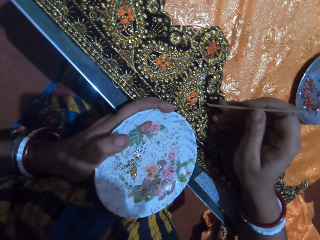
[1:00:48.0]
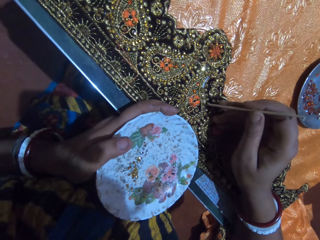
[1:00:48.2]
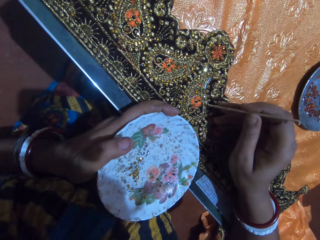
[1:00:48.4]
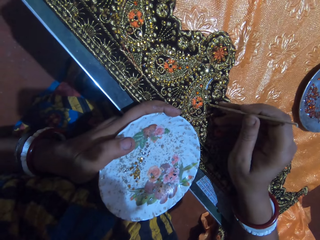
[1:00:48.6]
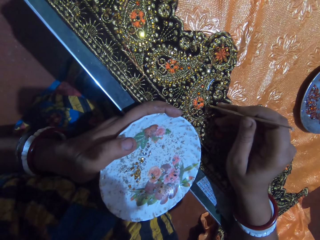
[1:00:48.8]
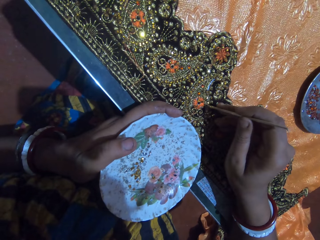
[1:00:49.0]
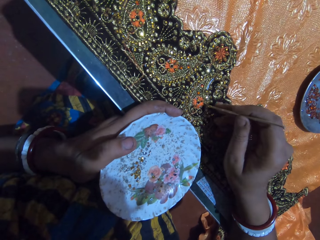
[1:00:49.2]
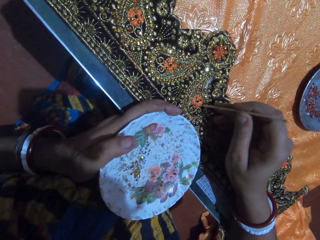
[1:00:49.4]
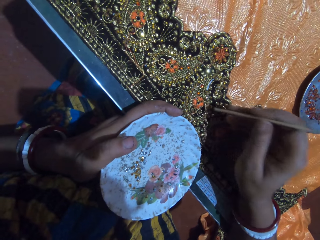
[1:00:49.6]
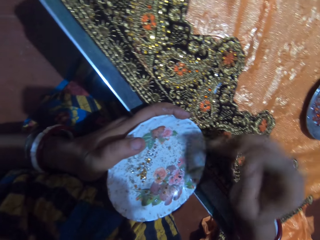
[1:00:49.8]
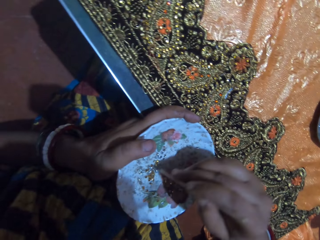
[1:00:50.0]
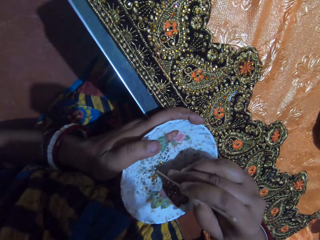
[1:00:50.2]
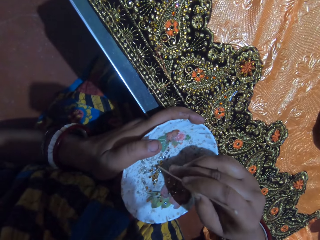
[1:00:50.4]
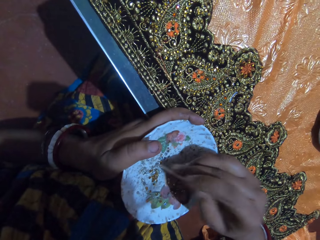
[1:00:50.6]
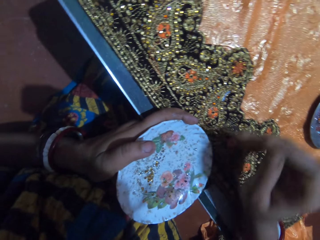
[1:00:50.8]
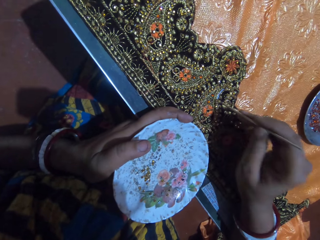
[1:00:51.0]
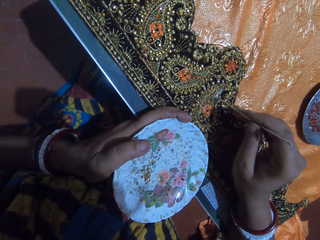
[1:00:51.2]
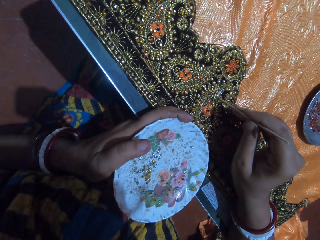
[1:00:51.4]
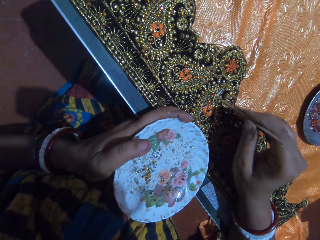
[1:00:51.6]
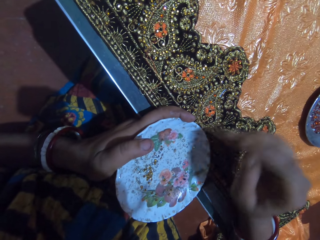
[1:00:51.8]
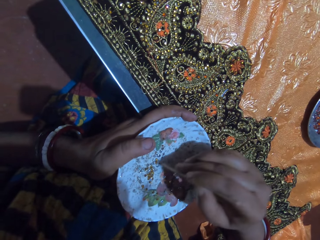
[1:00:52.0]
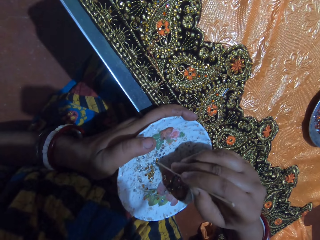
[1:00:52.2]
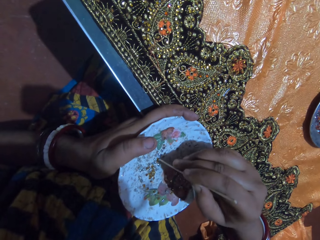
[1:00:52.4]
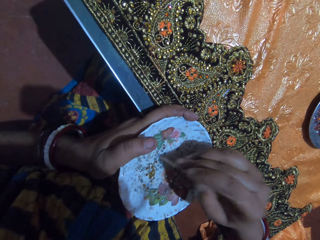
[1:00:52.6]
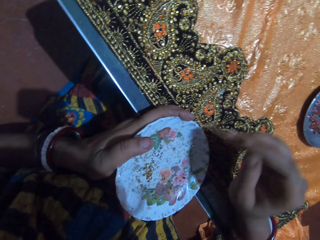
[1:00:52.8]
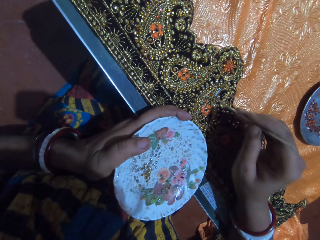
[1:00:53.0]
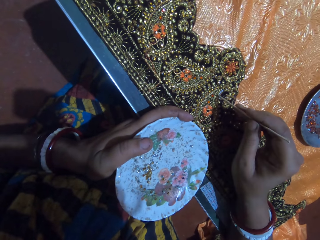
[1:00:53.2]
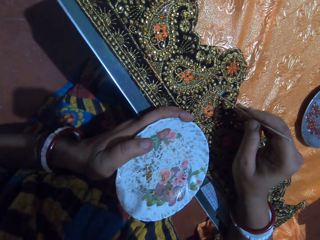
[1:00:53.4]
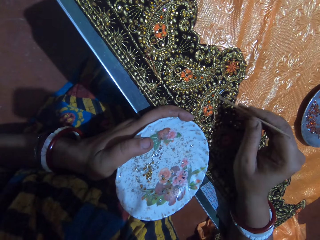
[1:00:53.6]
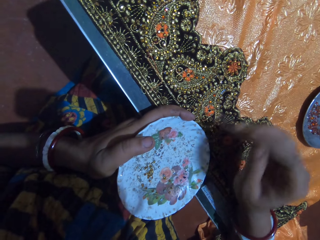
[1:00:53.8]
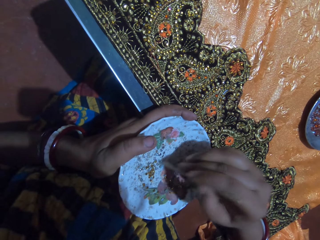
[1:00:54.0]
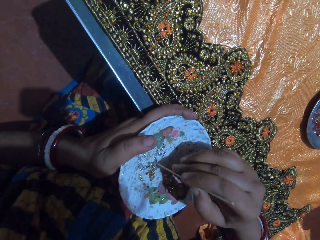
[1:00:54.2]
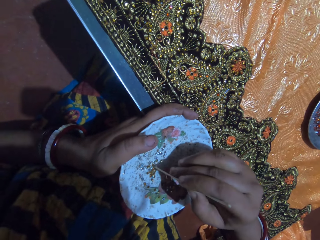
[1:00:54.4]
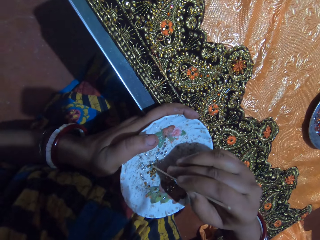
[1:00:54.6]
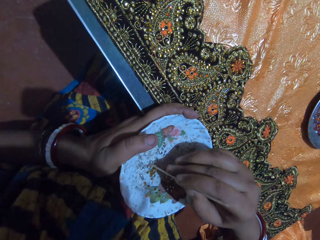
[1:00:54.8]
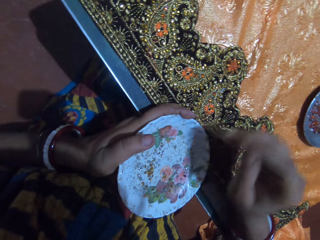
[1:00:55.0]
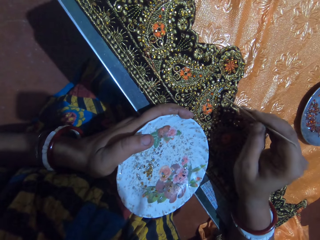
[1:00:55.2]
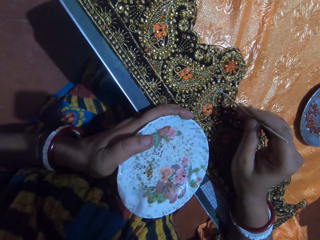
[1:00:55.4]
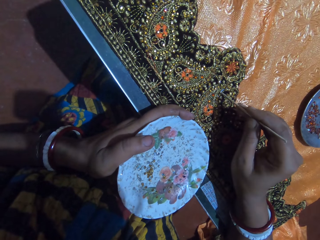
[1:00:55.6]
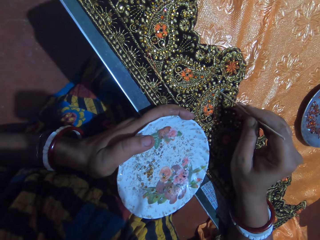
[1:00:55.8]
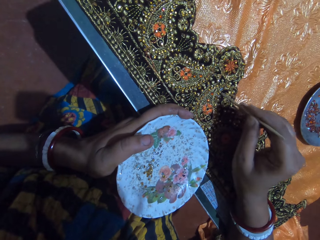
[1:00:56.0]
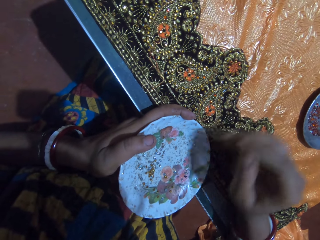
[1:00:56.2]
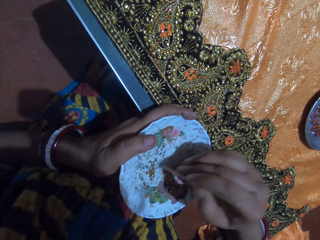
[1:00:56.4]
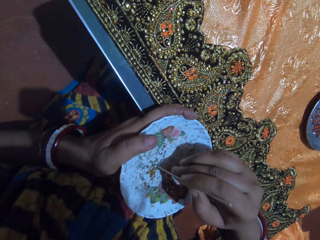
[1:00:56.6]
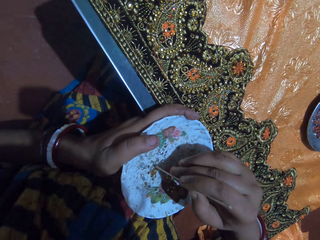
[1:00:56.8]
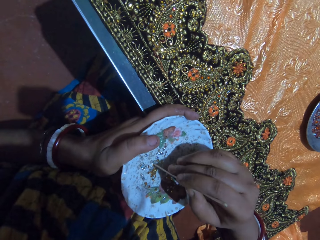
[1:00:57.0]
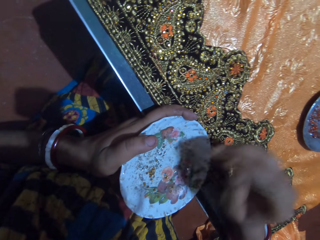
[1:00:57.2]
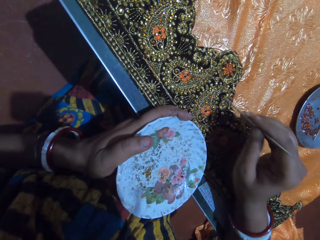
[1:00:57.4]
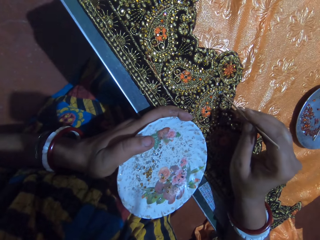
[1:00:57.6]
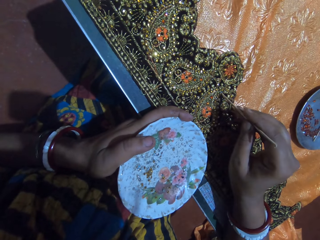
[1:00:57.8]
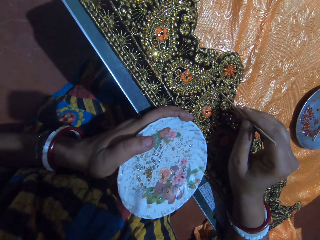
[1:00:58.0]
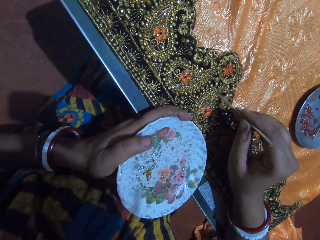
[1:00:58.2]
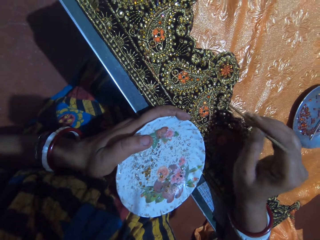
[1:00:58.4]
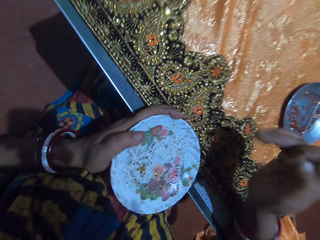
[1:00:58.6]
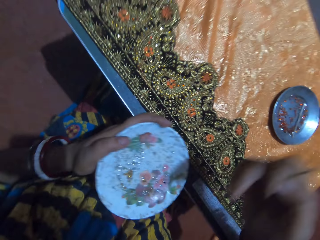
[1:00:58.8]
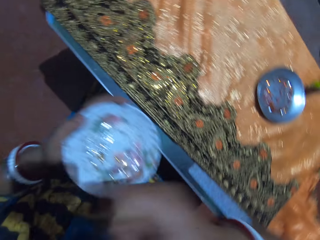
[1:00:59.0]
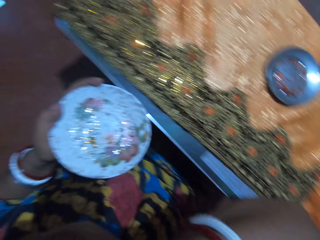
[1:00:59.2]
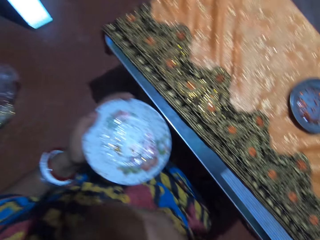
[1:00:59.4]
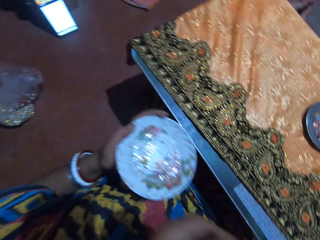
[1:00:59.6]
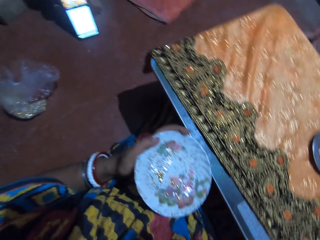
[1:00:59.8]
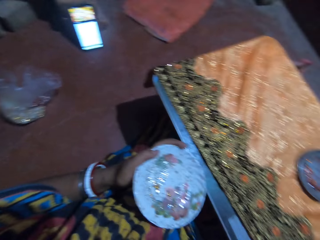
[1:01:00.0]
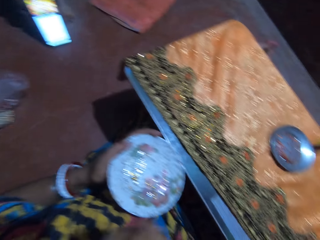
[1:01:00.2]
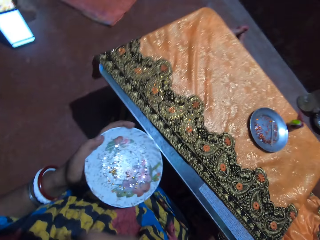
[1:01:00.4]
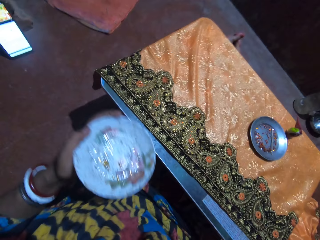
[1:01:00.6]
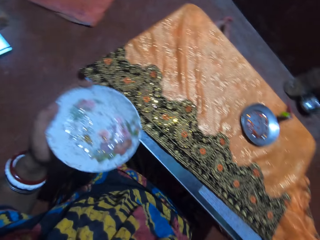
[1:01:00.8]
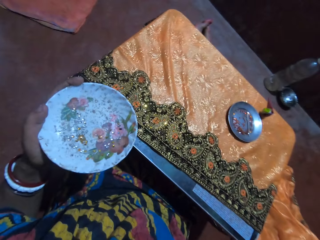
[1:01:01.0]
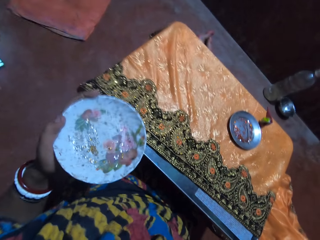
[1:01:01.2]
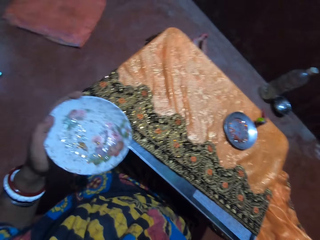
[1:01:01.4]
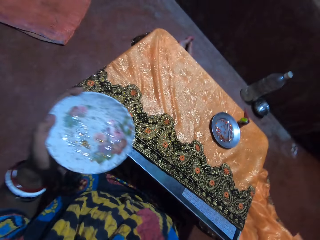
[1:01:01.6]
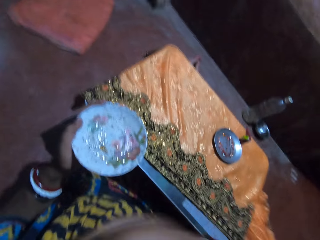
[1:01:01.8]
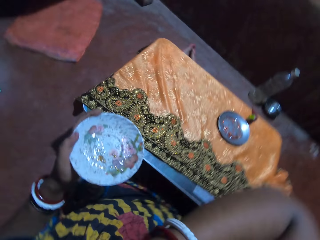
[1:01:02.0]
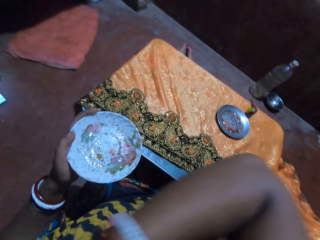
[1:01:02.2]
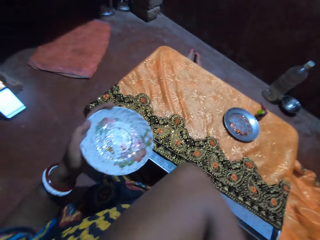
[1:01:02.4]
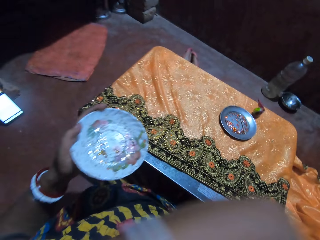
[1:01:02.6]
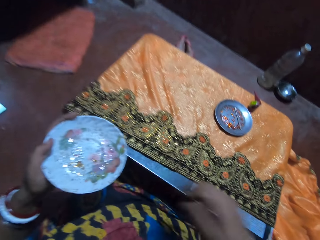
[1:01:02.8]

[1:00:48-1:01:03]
The camera wearer picks a rhinestone from the plate in her left hand with the pick-stick in her right hand. She stones the cloth on the table with the rhinestone attached to the pick-stick in her right hand. She picks a rhinestone from the plate in her left hand with the pick-stick in her right hand. She stones the cloth on the table with the rhinestone attached to the pick-stick in her right hand. She picks a rhinestone from the plate in her left hand with the pick-stick in her right hand. She stones the cloth on the table with the rhinestone attached to the pick-stick in her right hand. She picks a rhinestone from the plate in her left hand with the pick-stick in her right hand. She stones the cloth on the table with the rhinestone attached to the pick-stick in her right hand. She adjusts her dress with her right hand. She looks at the phone.

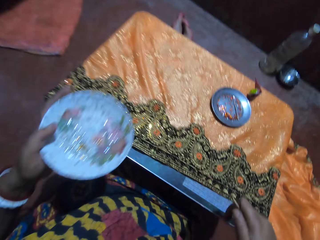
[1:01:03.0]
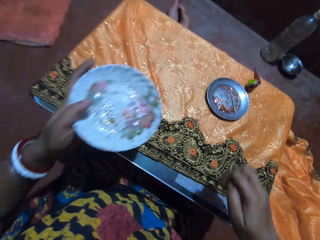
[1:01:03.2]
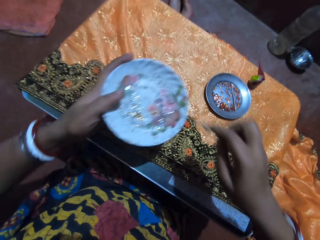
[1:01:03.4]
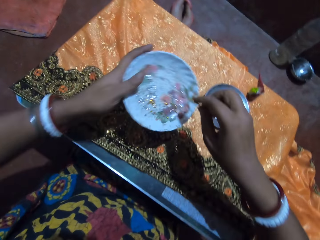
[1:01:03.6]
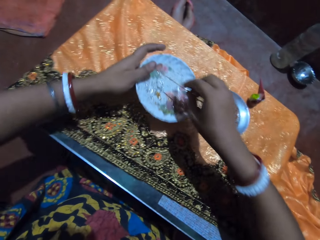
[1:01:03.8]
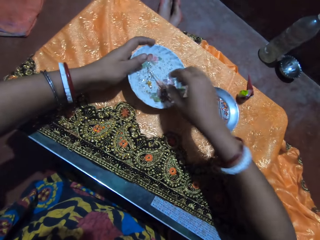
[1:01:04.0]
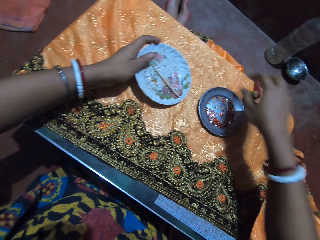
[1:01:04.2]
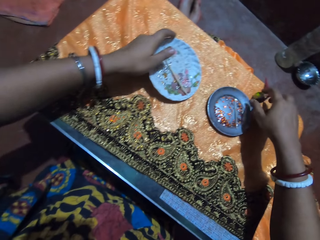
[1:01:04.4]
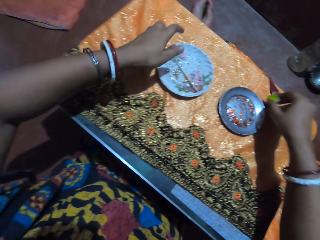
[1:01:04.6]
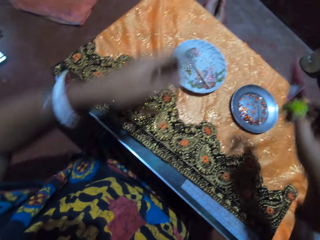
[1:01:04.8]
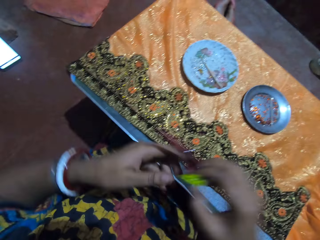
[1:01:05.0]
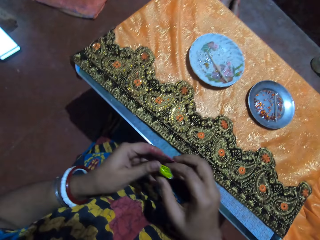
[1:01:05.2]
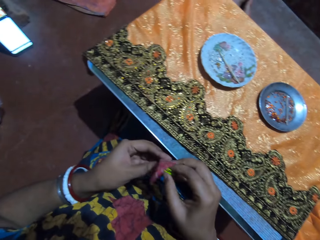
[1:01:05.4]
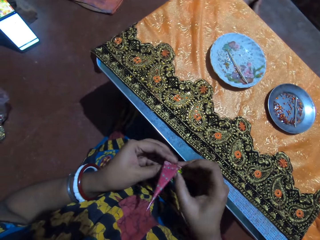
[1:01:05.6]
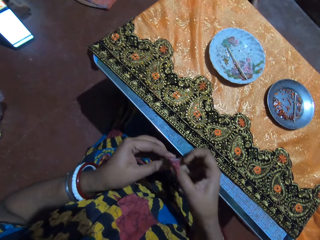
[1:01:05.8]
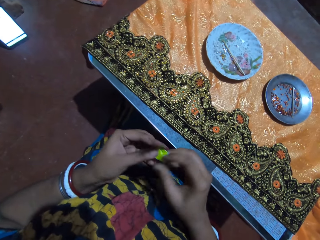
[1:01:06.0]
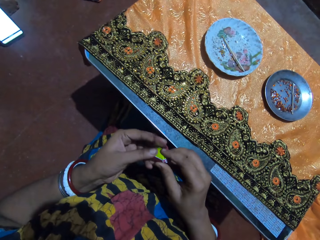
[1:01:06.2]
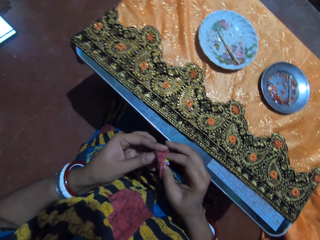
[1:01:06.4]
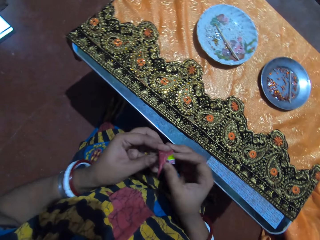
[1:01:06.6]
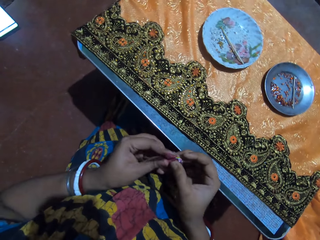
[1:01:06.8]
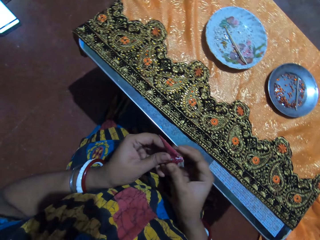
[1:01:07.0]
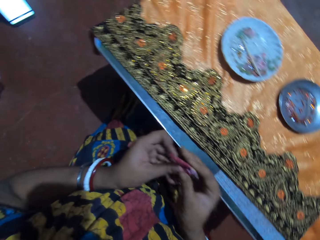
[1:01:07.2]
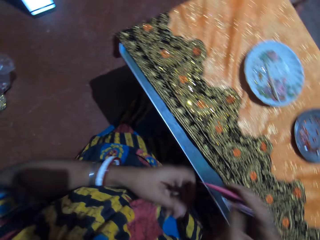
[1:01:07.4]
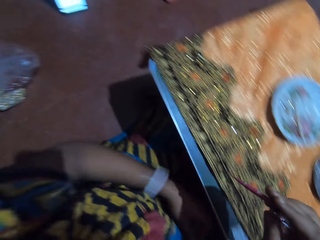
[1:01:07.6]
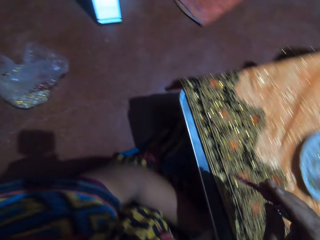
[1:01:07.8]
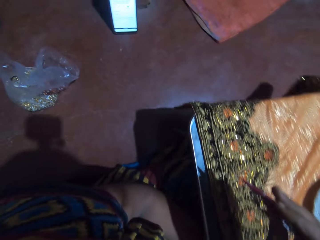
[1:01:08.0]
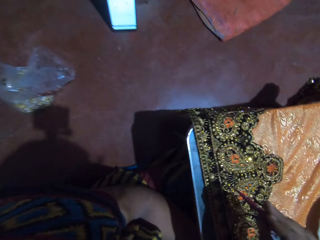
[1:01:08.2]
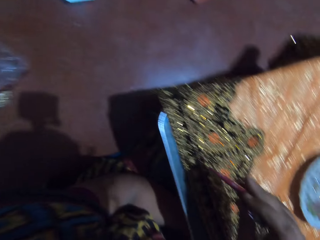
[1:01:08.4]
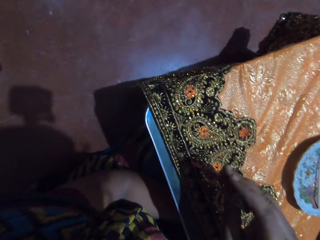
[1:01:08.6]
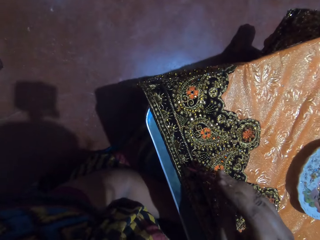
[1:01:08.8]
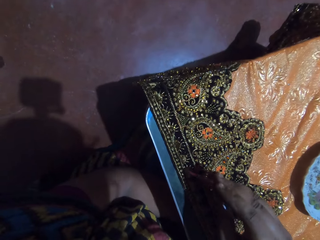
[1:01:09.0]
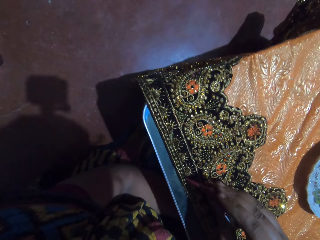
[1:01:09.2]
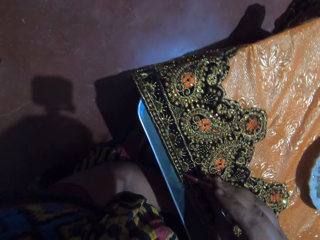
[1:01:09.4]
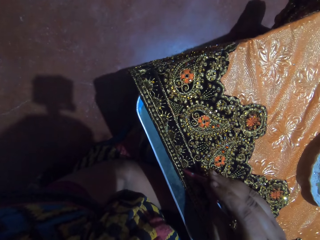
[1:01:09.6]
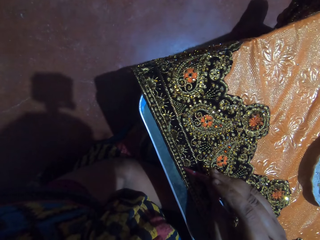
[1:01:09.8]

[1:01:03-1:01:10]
The camera wearer places the plate of rhinestones in her left hand on the cloth on the table. She places the pick-stick in her right hand into the plate of rhinestones in her left hand. She picks a tube of glue or piping cone off the cloth on the table with her right hand. She rolls the tube of glue with both hands. She folds the piping cone. She applies some glue from the tube of glue in her right hand on the cloth.
